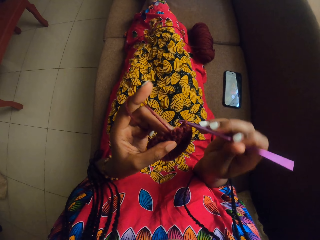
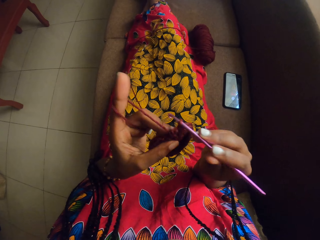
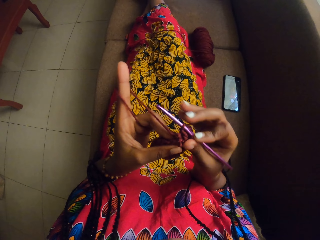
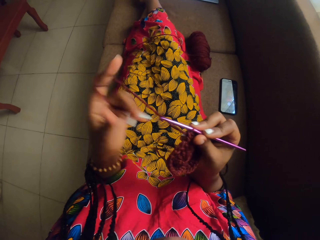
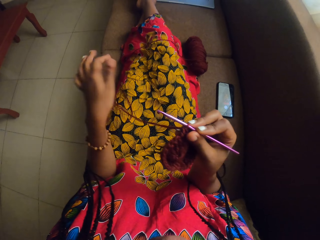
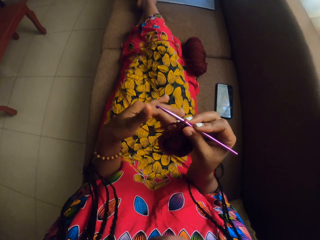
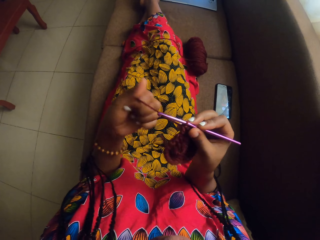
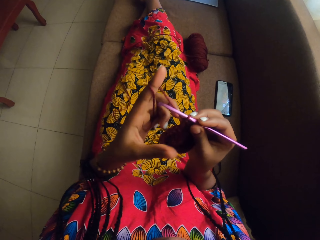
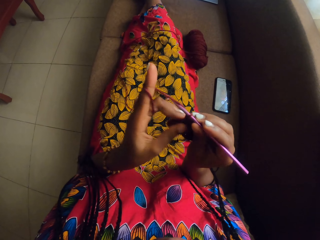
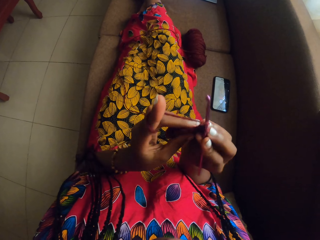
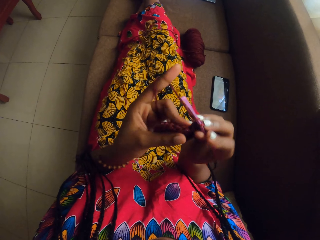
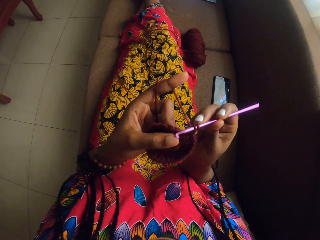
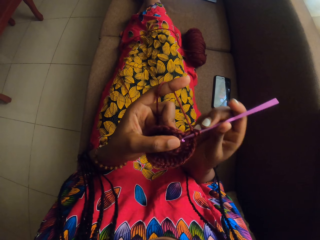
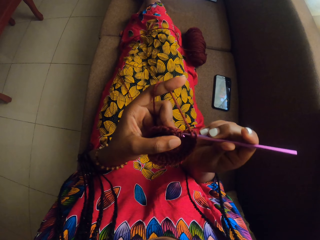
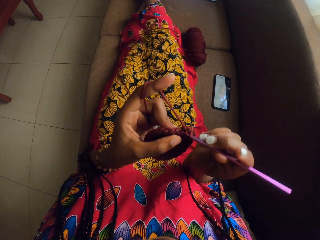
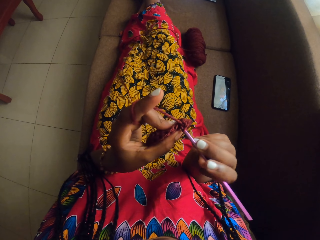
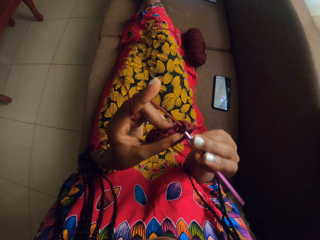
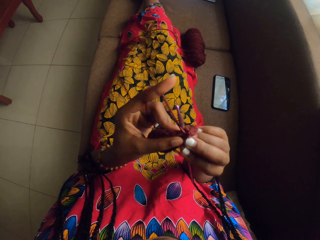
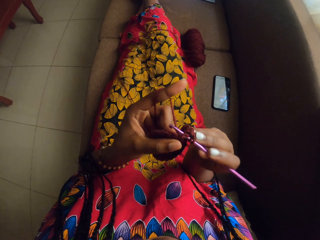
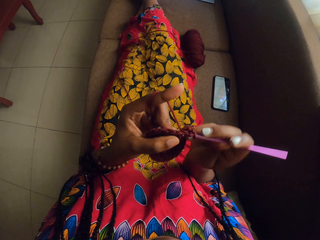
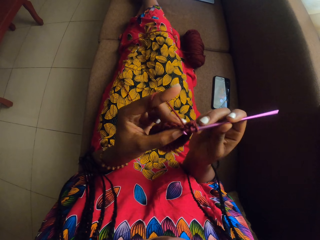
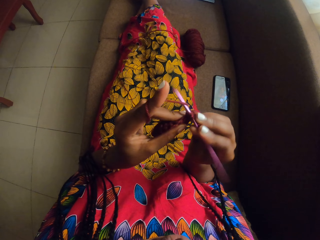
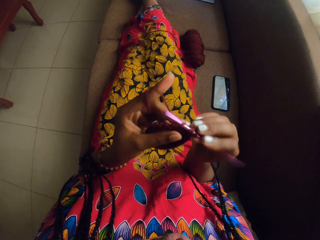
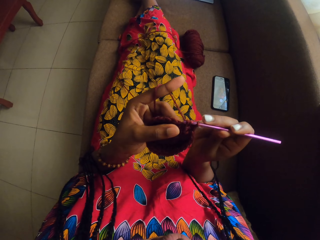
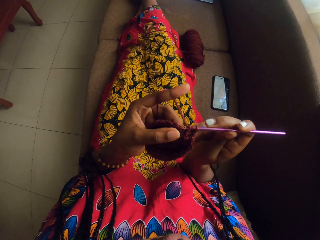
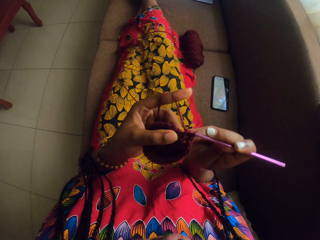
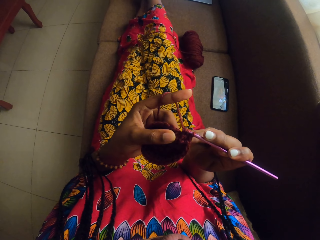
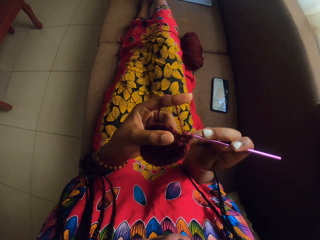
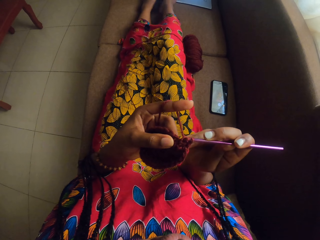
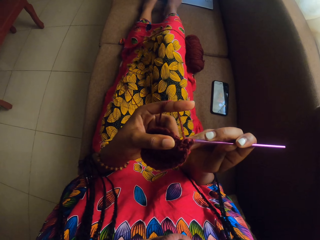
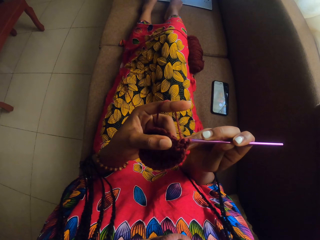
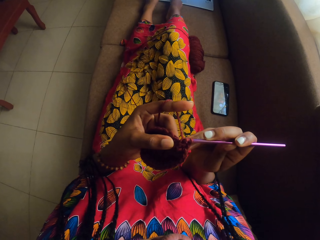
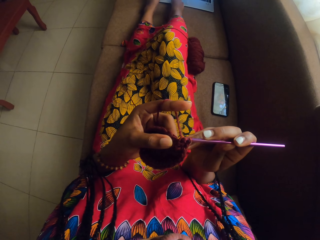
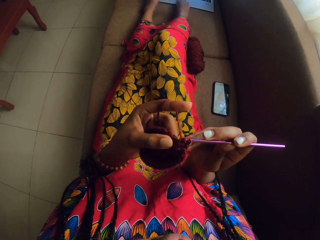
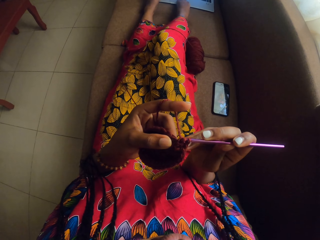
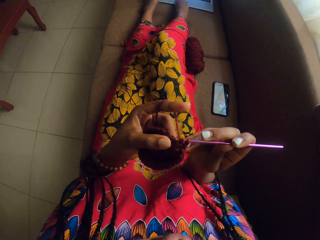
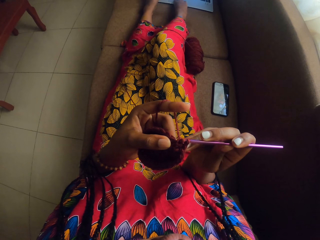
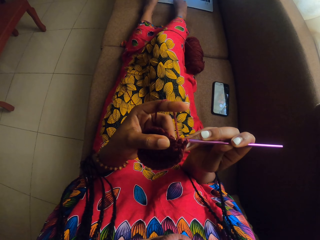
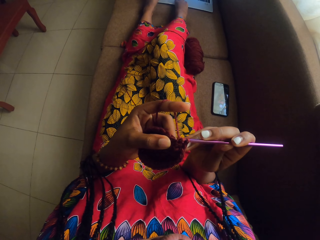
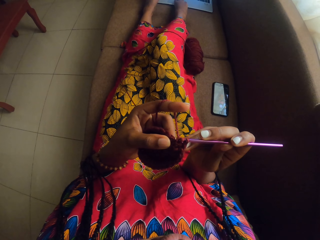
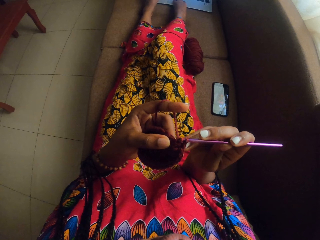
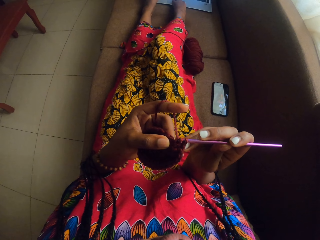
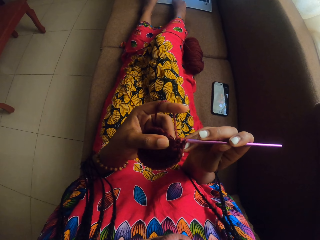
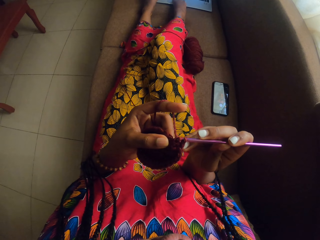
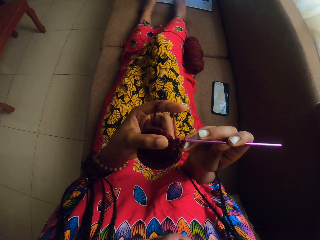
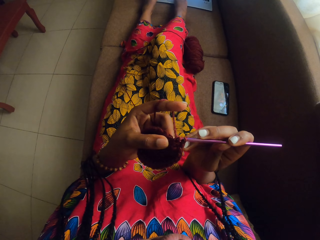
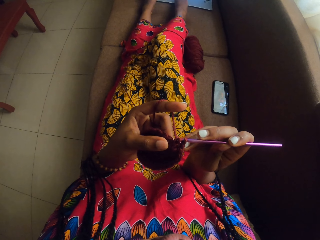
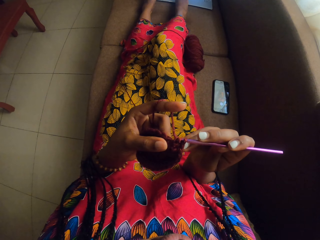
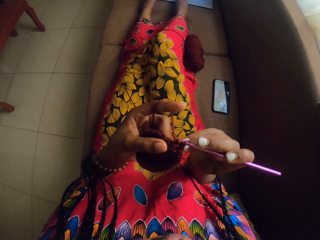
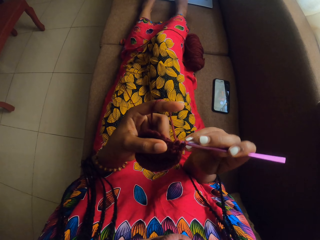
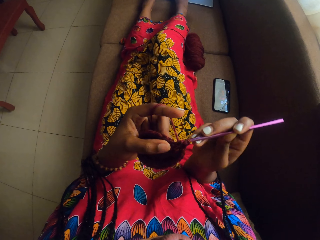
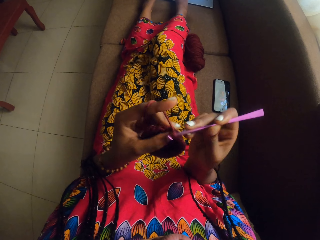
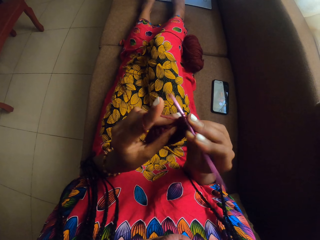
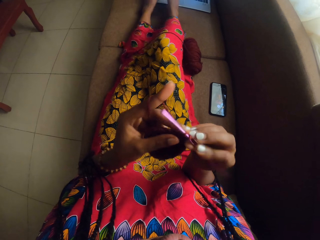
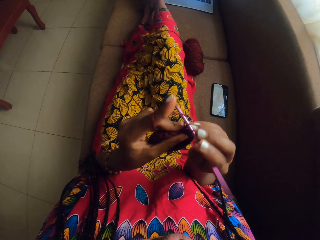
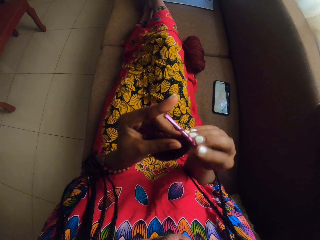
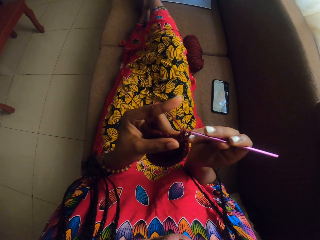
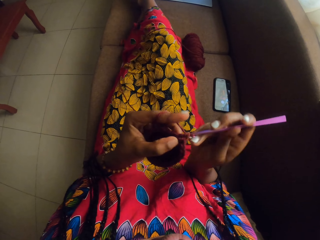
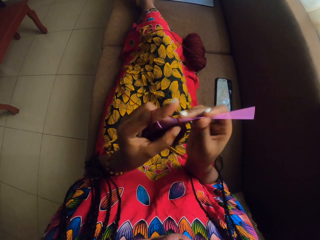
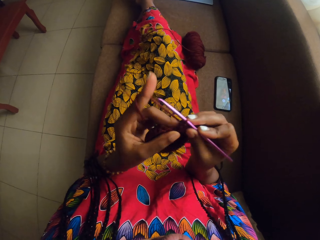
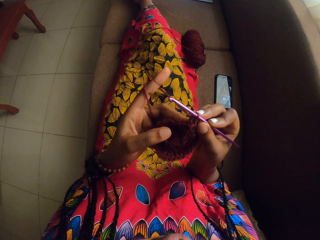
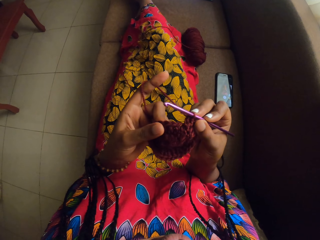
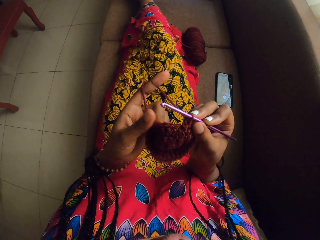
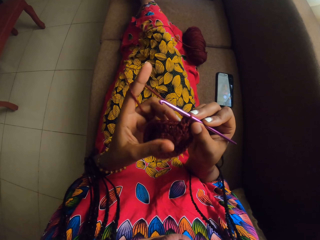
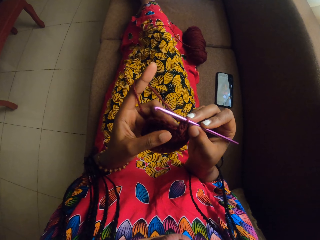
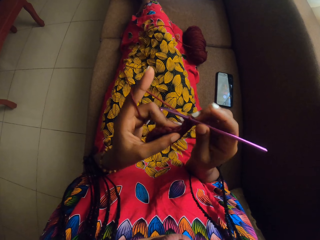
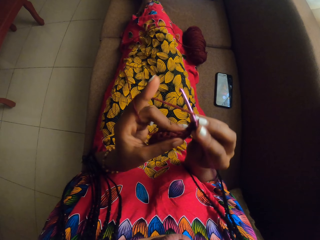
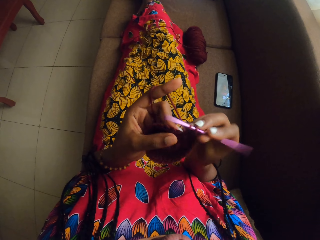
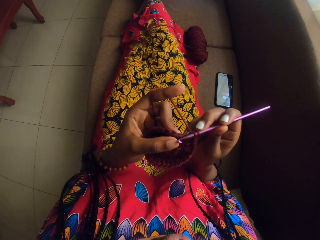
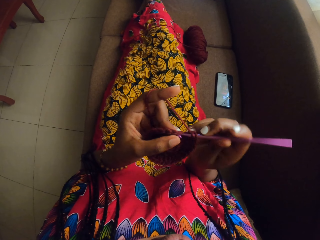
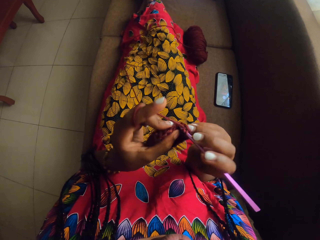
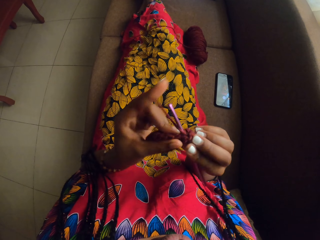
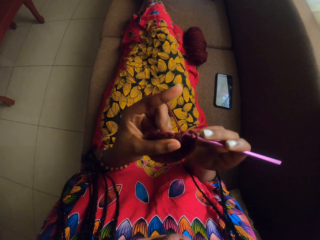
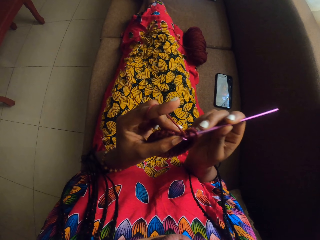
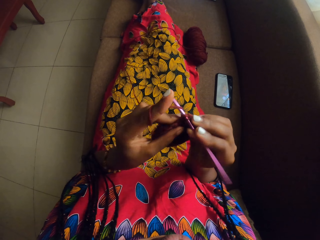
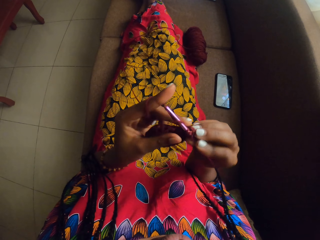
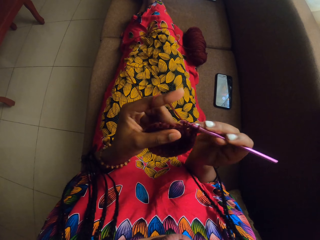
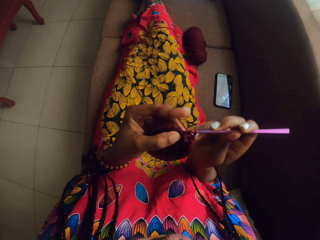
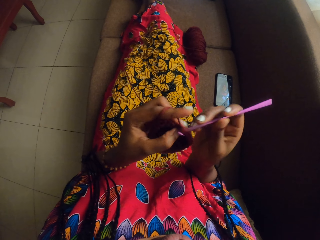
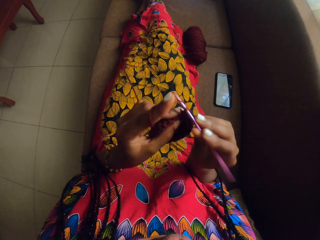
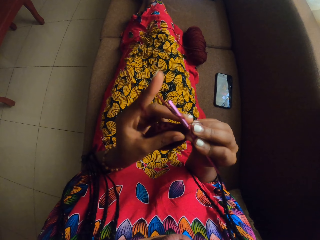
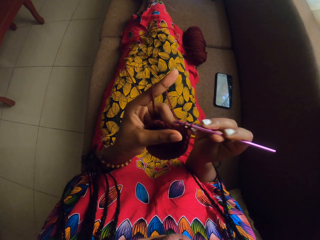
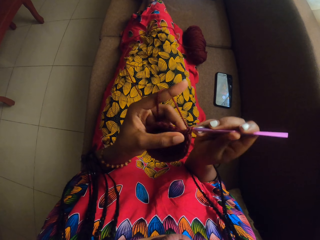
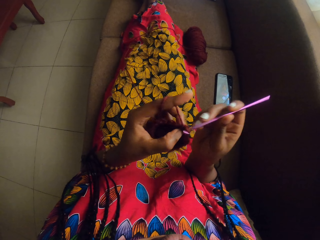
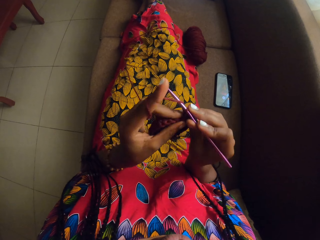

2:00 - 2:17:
The camera wearer swirls the brown yarn on her left index finger. She crochets the brown yarn in her left hand with the crochet hook in her right hand. She moves her right leg. She crosses her legs.

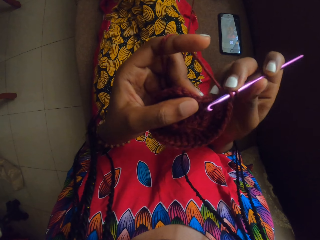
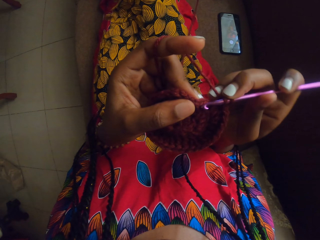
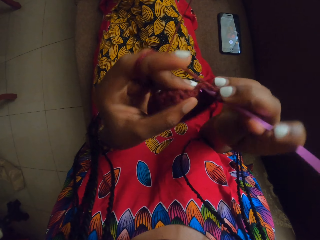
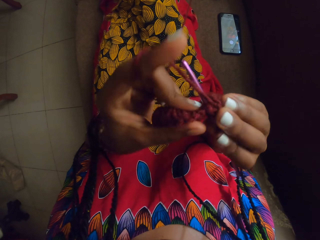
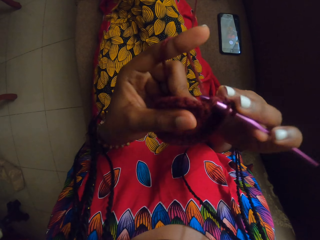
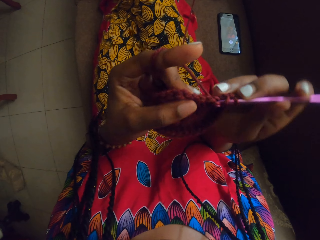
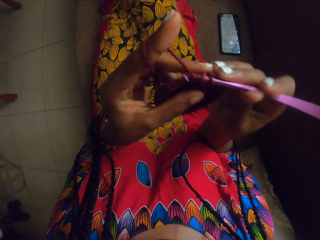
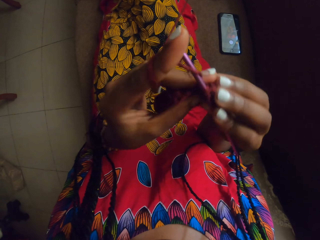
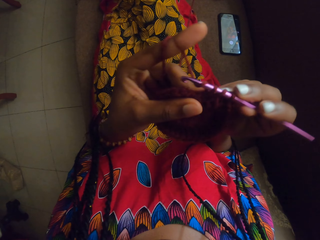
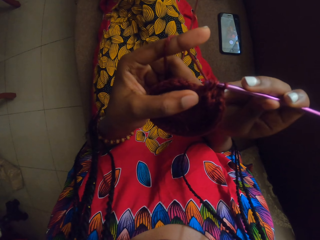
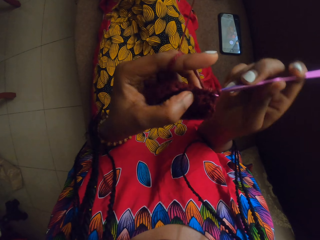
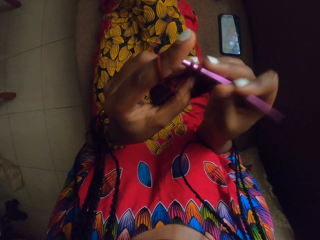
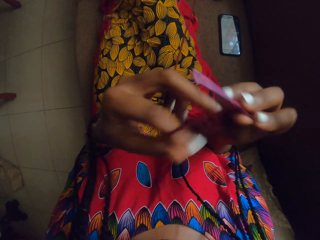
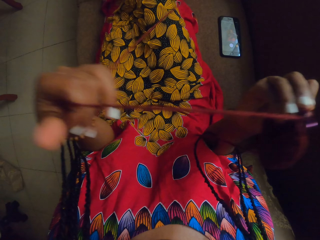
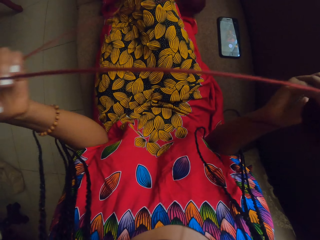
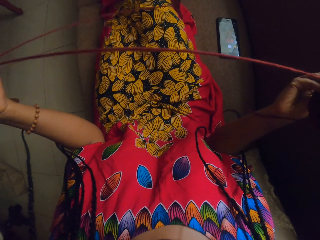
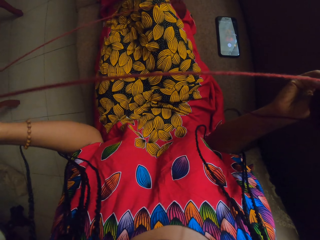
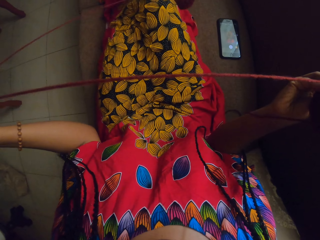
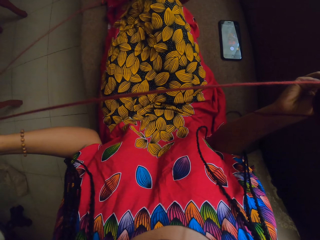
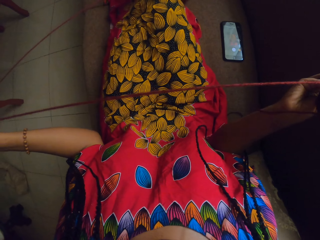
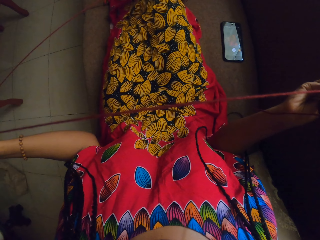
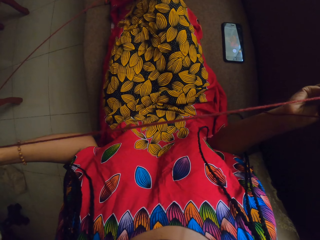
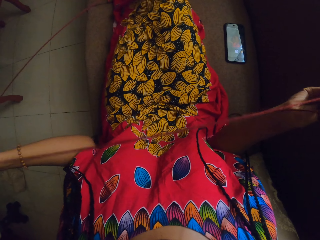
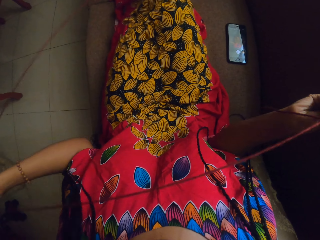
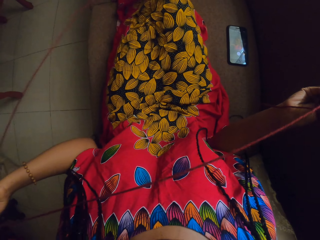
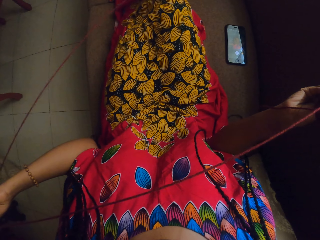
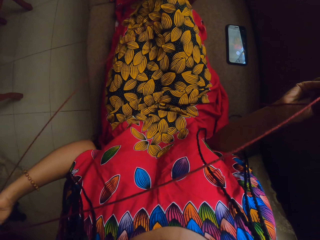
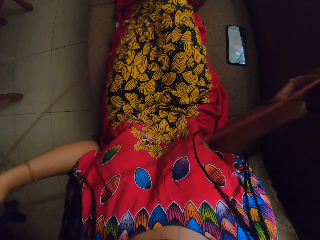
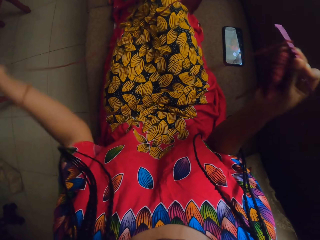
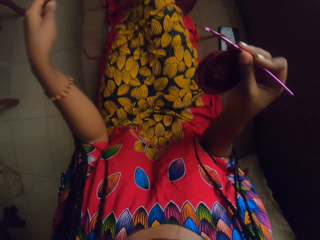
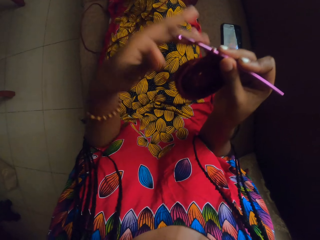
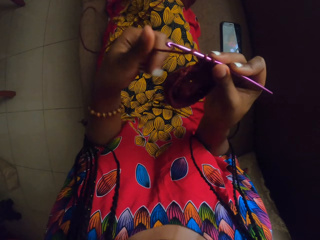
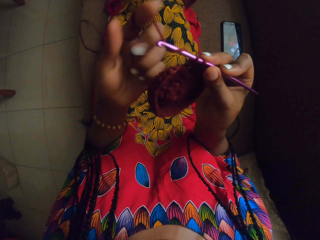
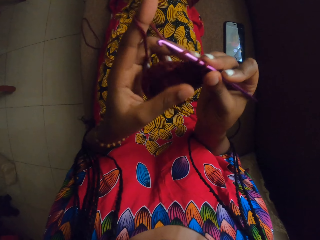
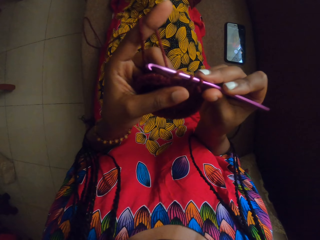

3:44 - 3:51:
The camera wearer pulls more yarn from the skein with her left hand. She crochets the brown yarn in her left hand with the crochet hook in her right hand.
